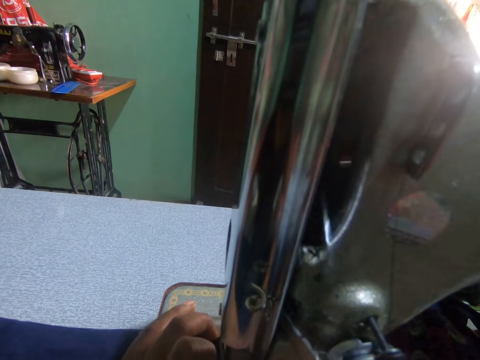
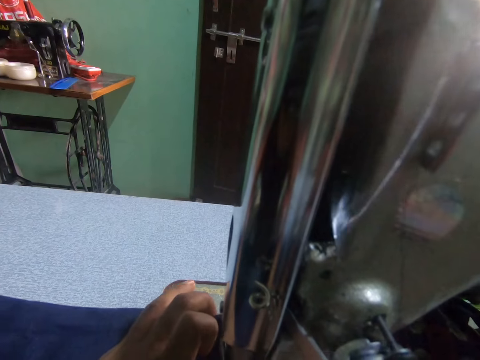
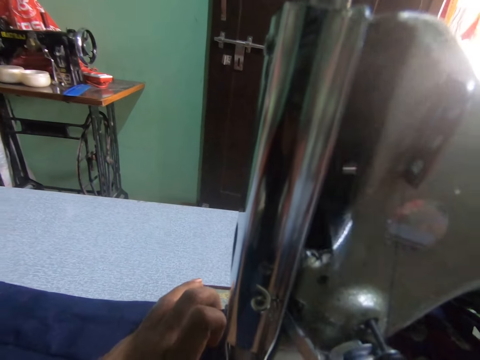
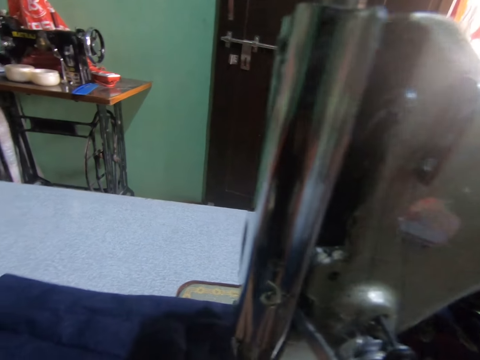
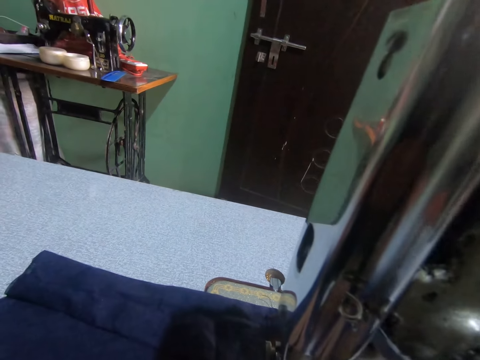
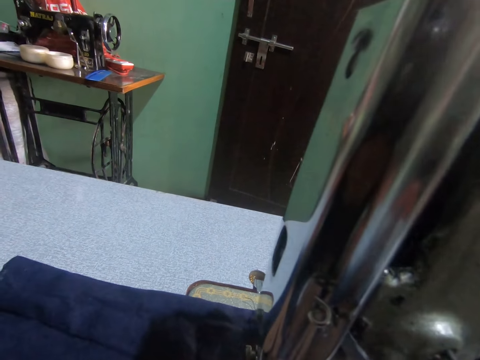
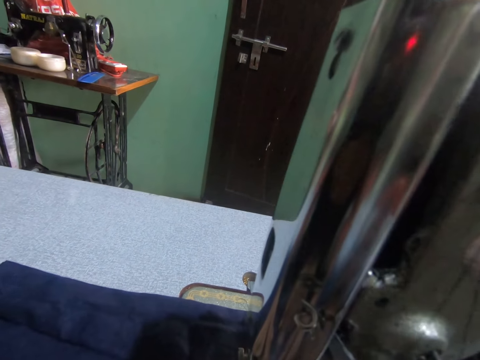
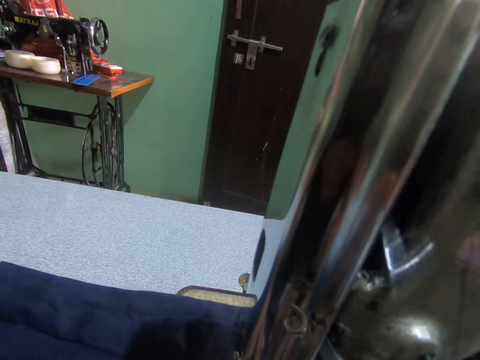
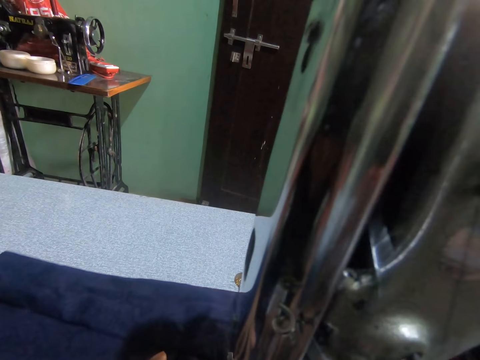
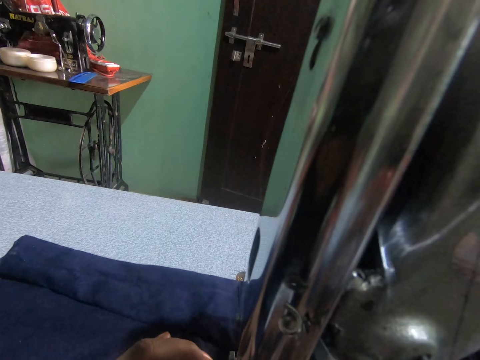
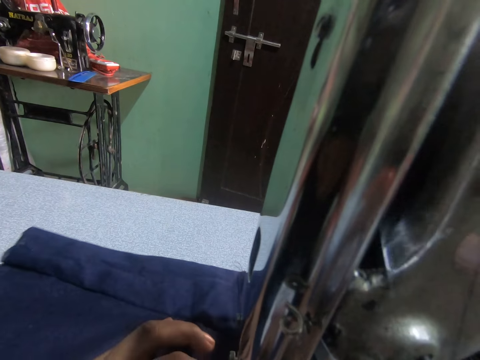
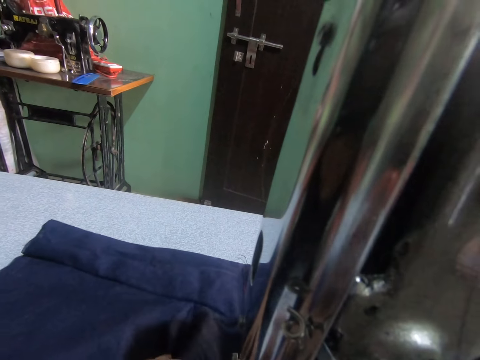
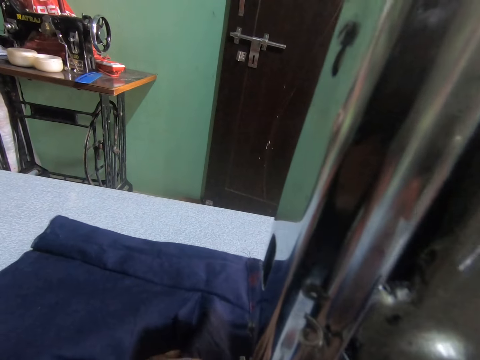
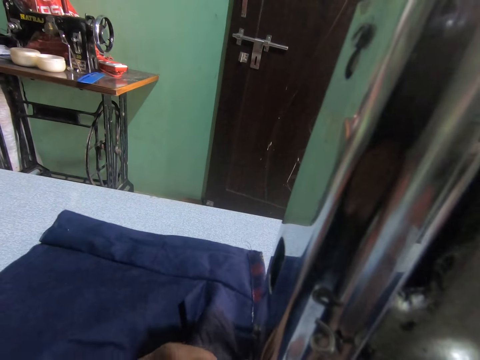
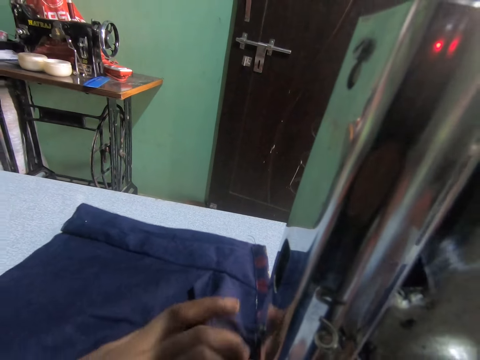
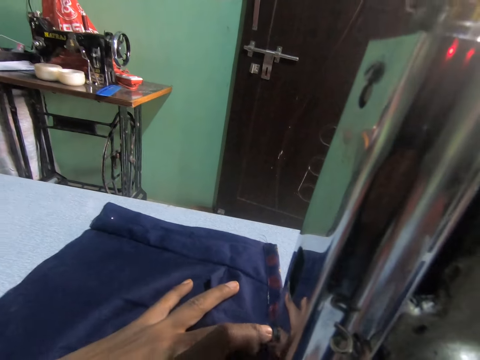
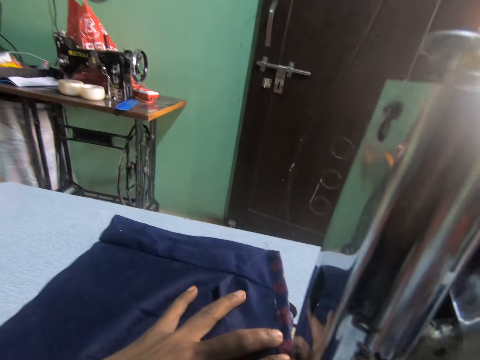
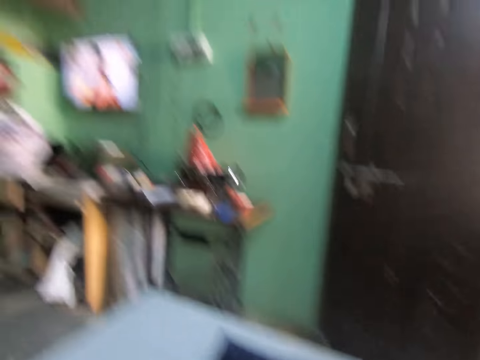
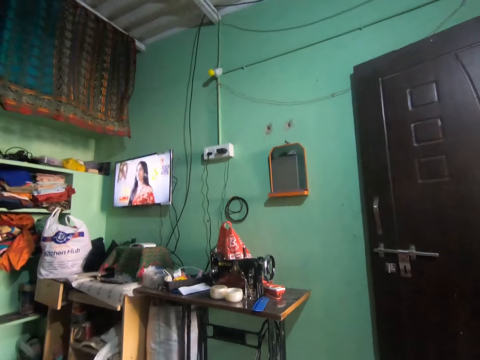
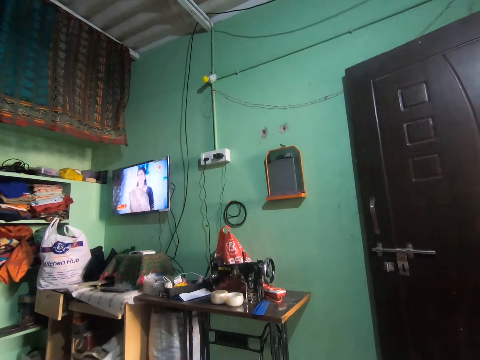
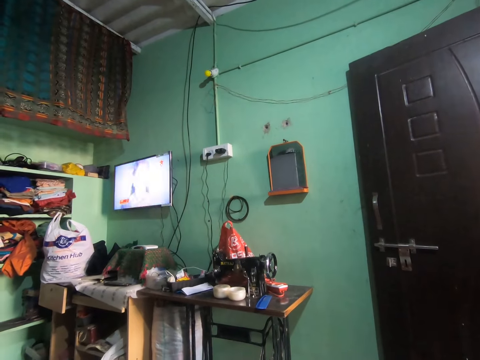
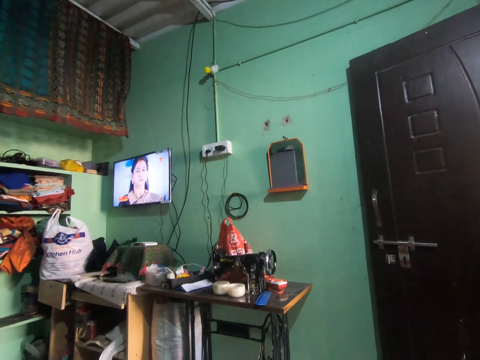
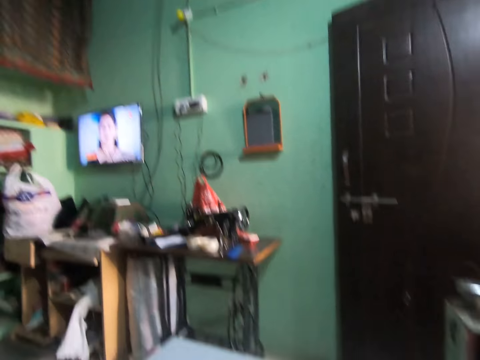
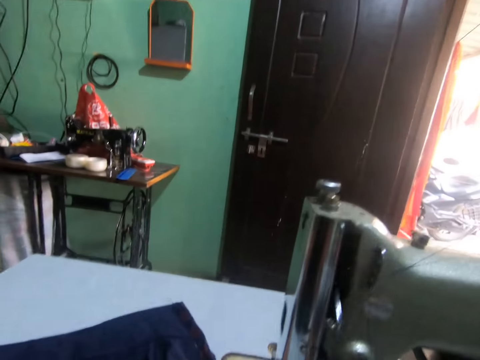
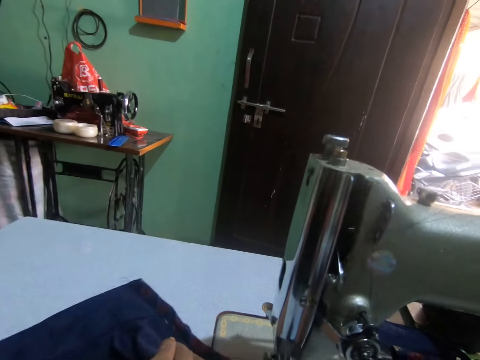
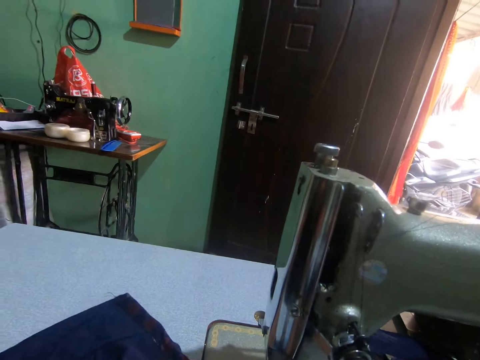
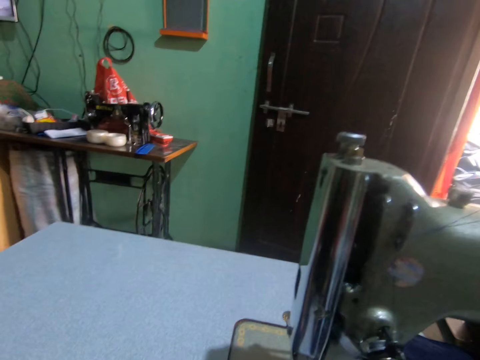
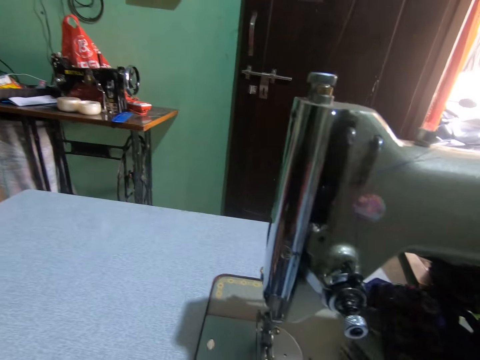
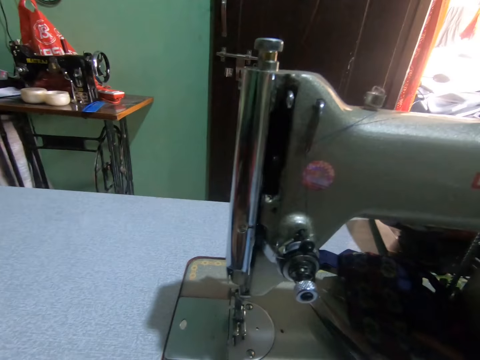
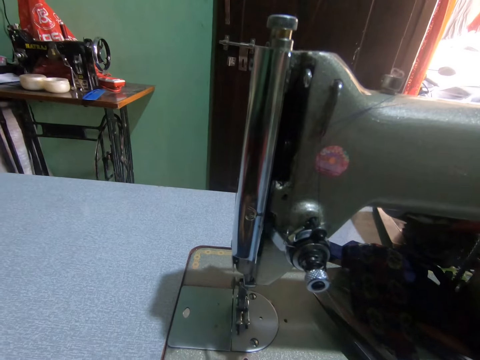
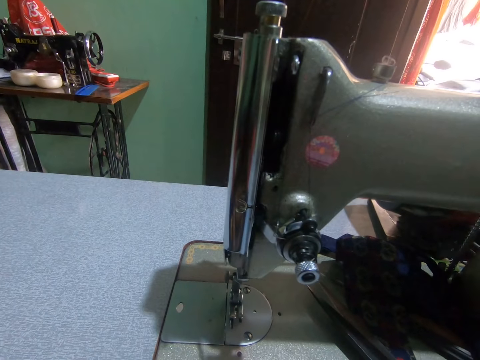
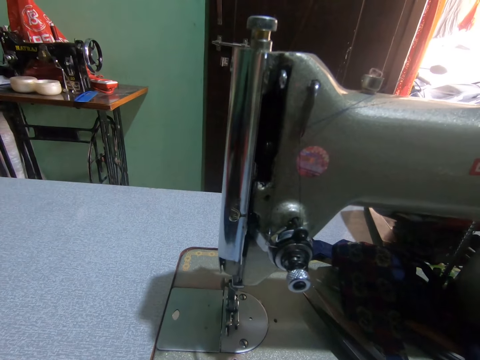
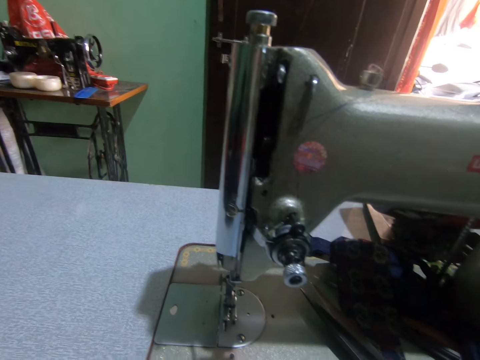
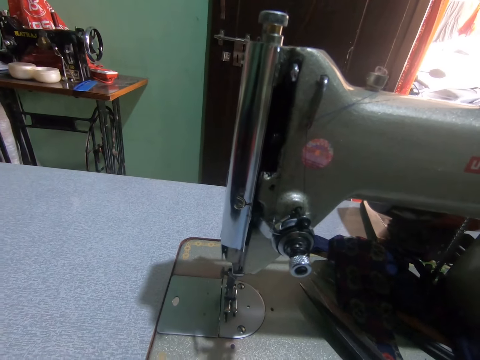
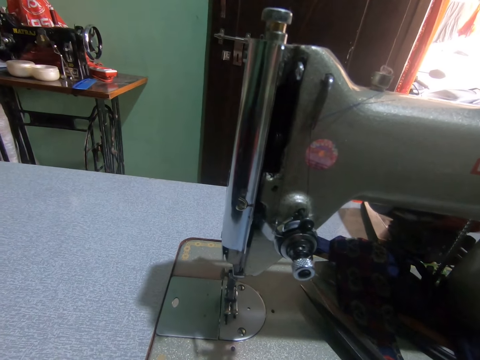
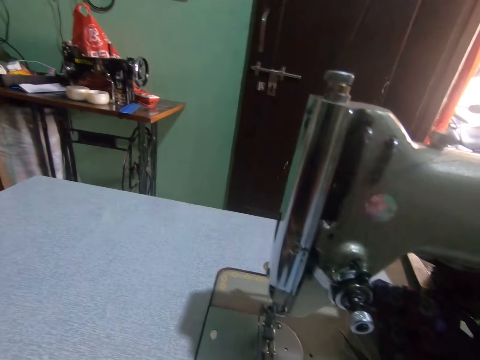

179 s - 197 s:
The camera wearer pushes the fabric from the sewing surface. They turn around. They stare at the television. They turn around. They push the fabric from the sewing surface. They remove the fabric from the sewing machine surface. They drop scissors on the sewing machine table. They turn around.

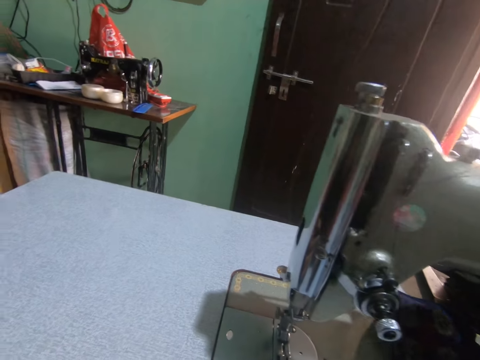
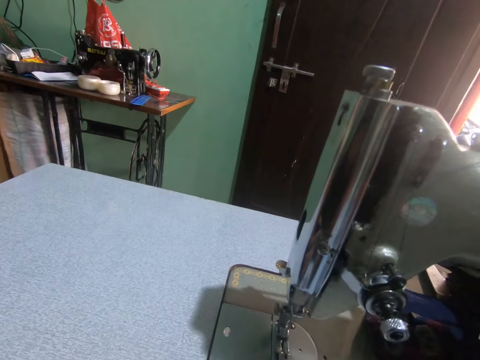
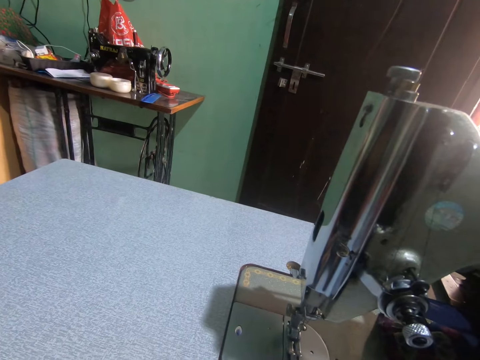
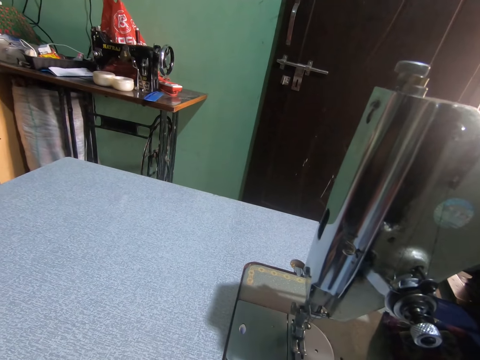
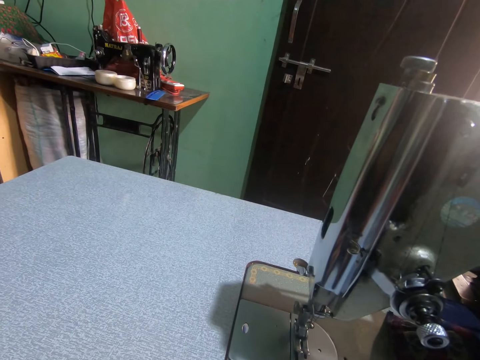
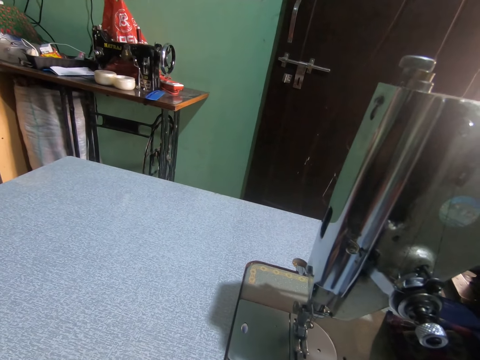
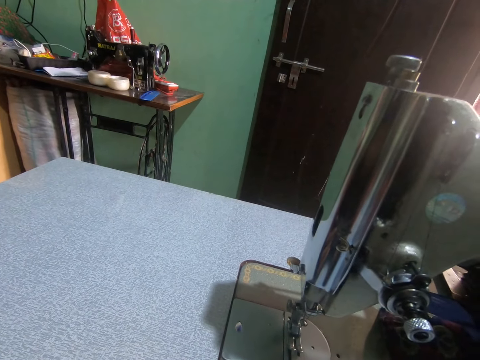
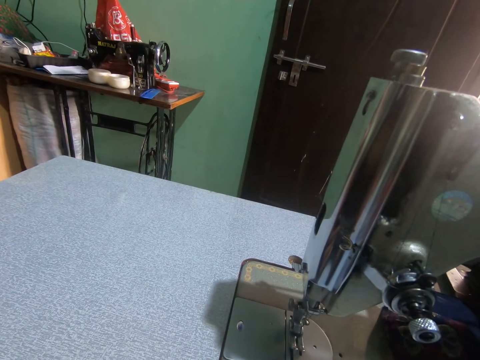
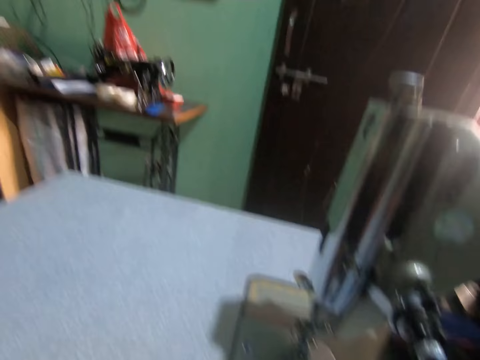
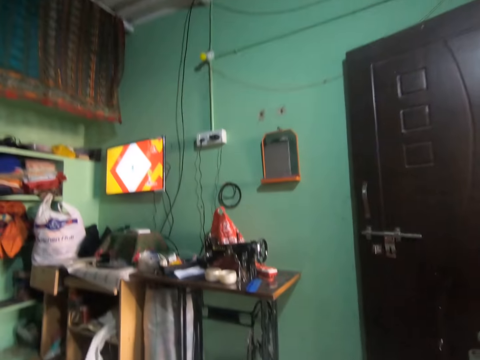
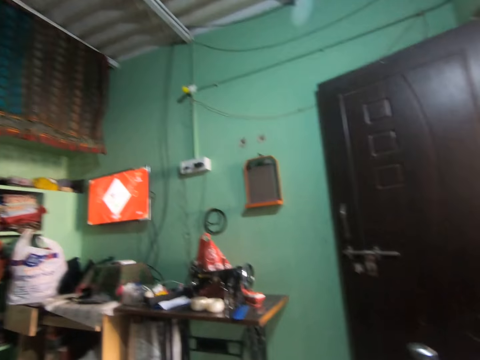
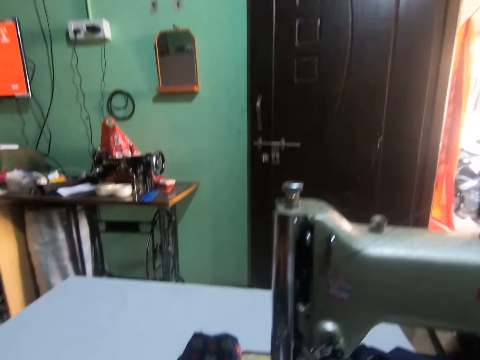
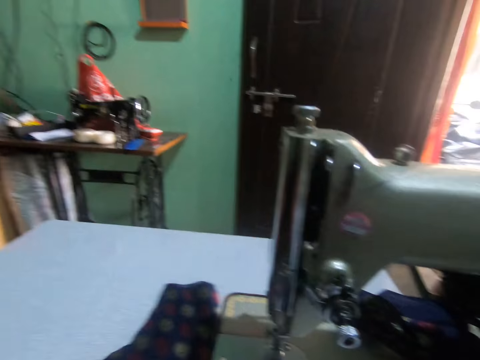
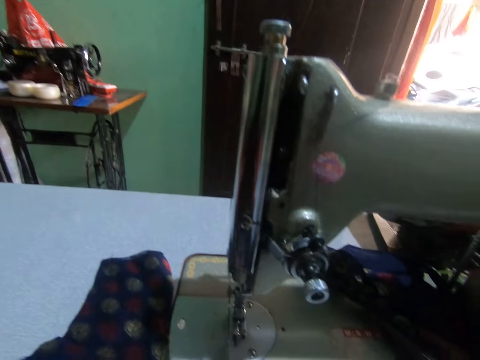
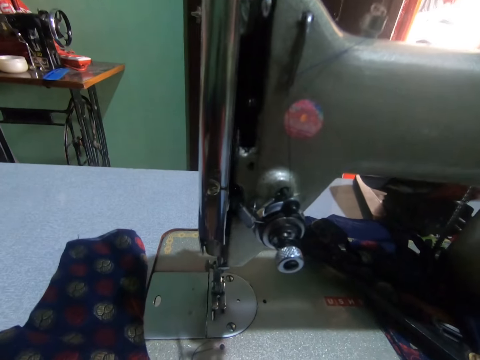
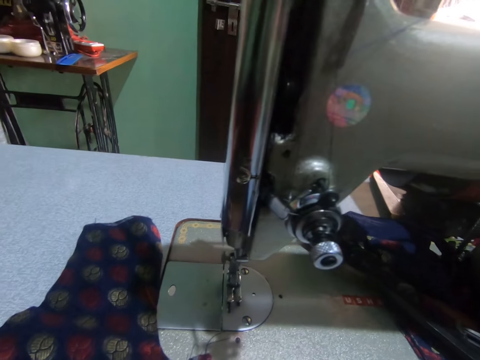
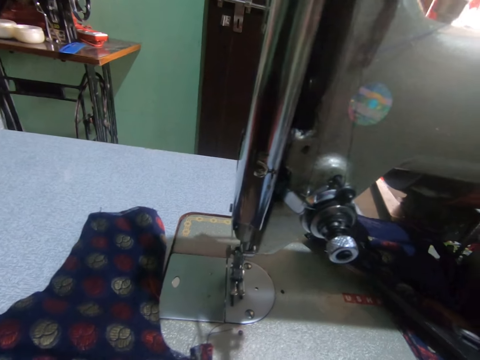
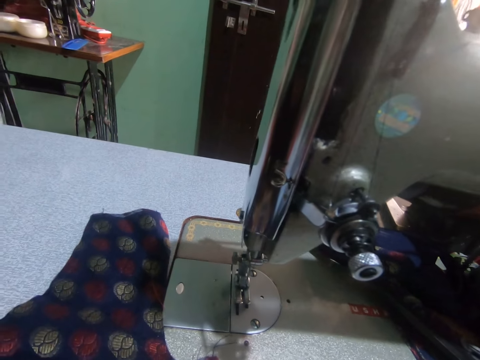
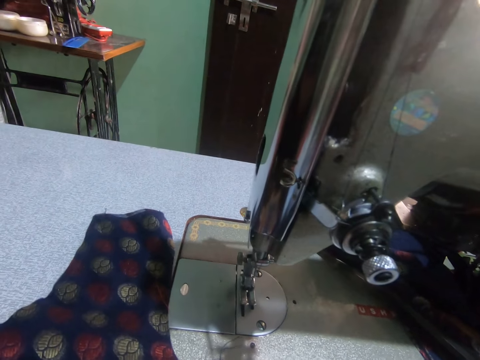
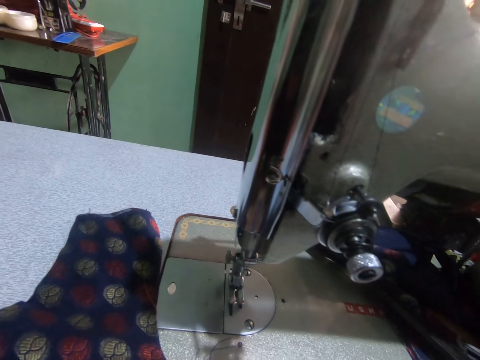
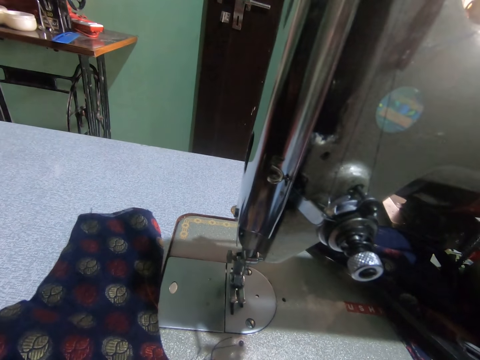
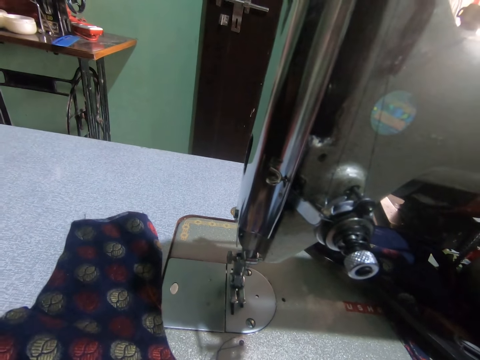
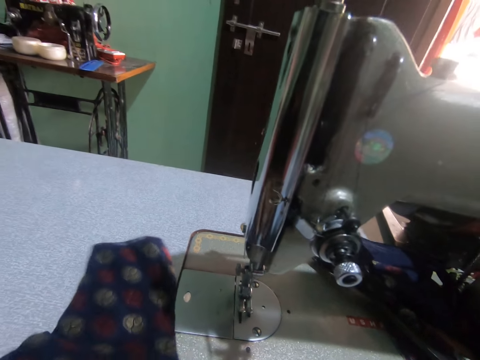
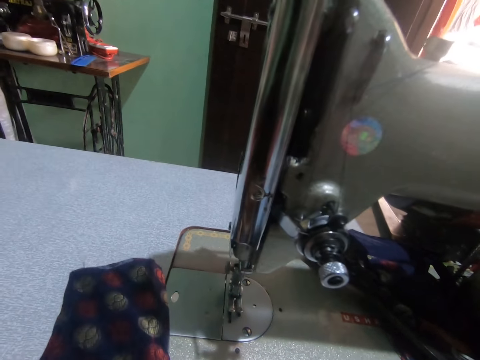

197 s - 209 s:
The camera wearer stares at the television. They turn around. They hold the fabric on the sewing machine.
